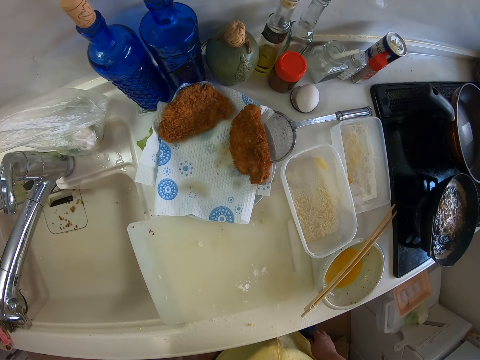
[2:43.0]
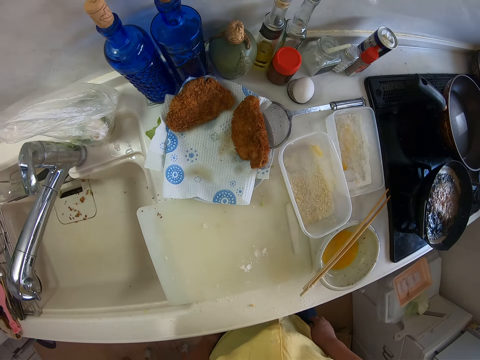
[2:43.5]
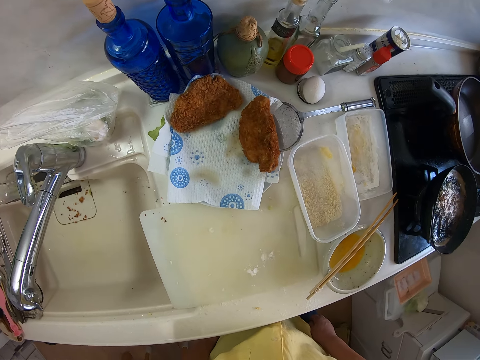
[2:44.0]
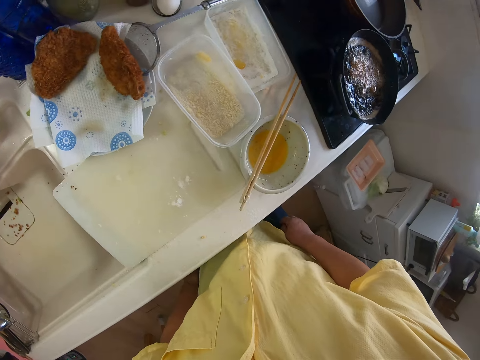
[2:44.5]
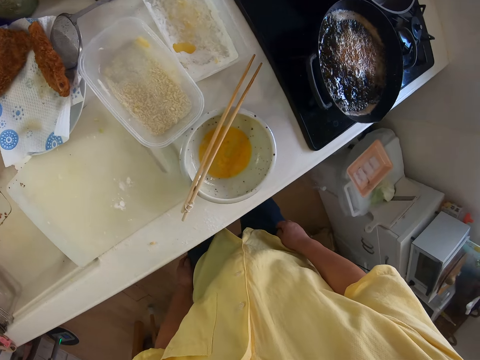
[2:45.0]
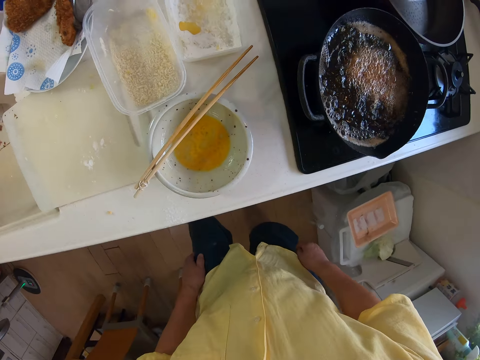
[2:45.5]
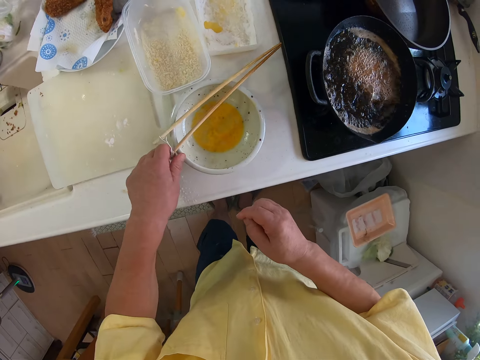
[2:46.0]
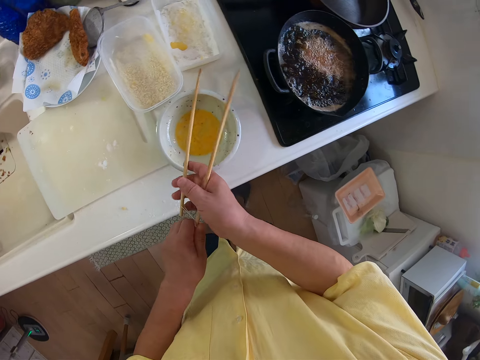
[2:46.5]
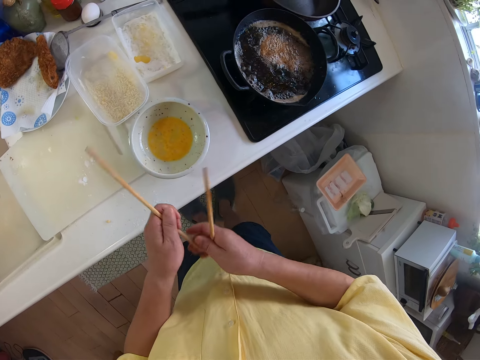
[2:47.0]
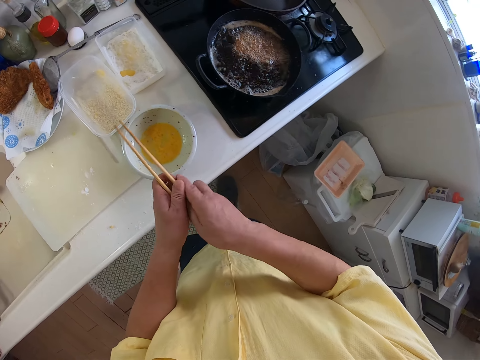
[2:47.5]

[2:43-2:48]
The camera wearer moves a step aside. He picks up the chopsticks from the top of the bowl on the table with his left hand. He passes the chopsticks from his left hand to his right hand.

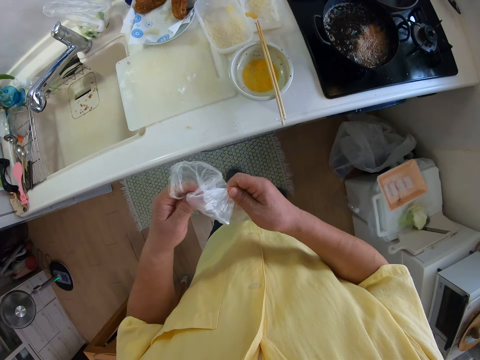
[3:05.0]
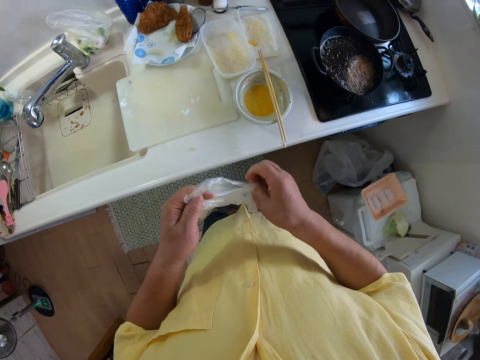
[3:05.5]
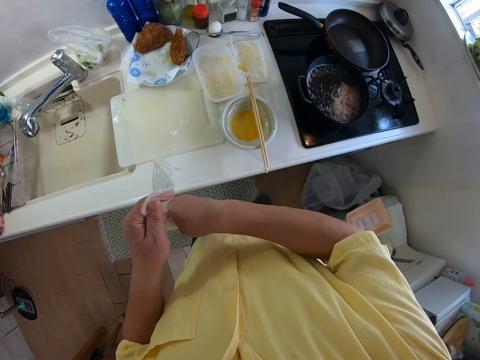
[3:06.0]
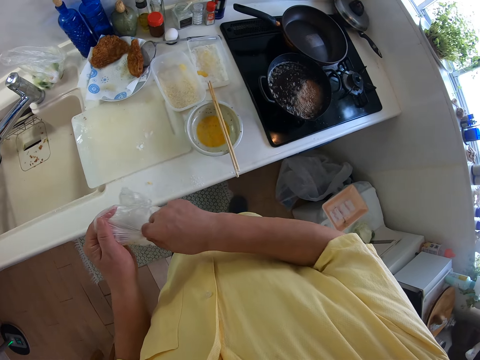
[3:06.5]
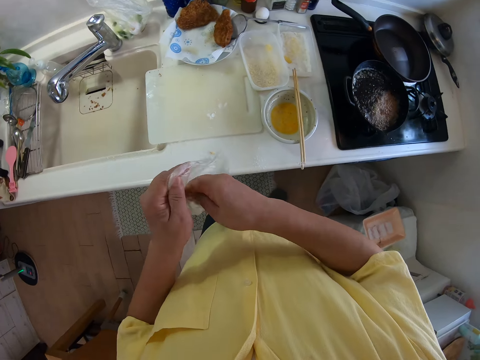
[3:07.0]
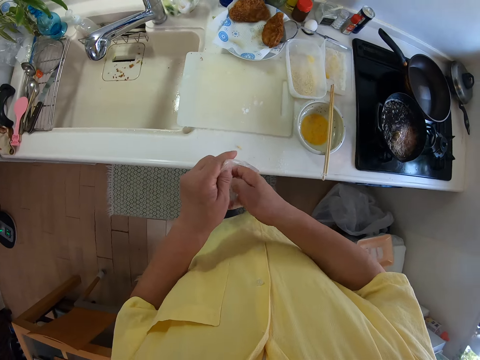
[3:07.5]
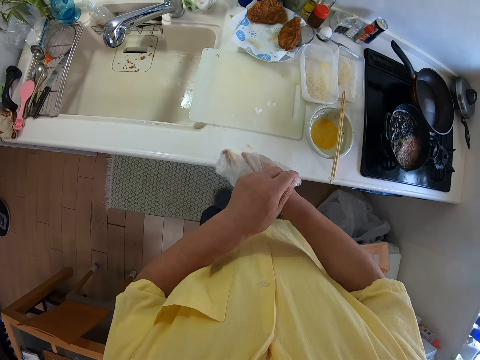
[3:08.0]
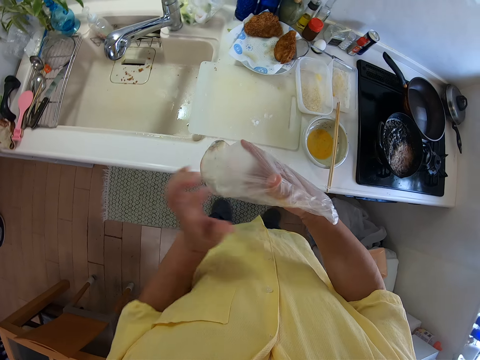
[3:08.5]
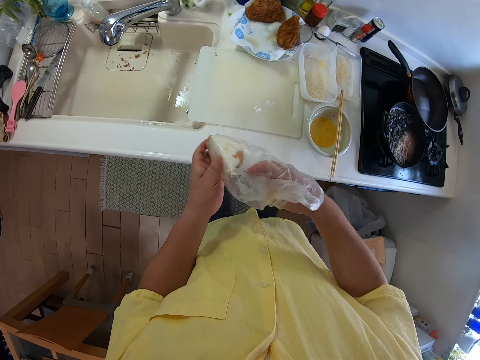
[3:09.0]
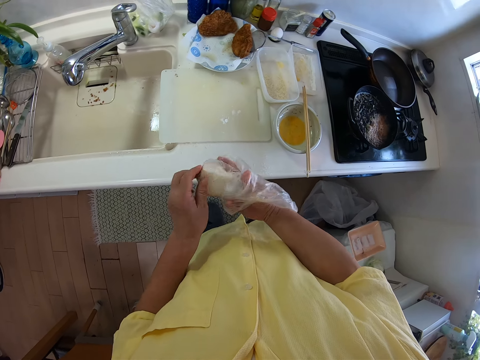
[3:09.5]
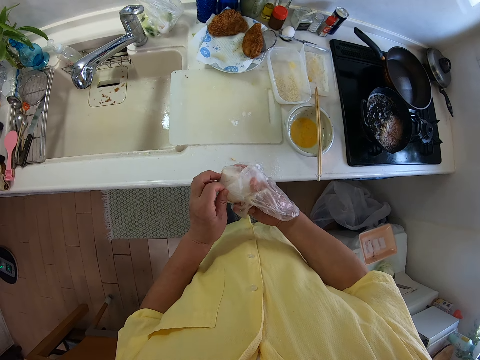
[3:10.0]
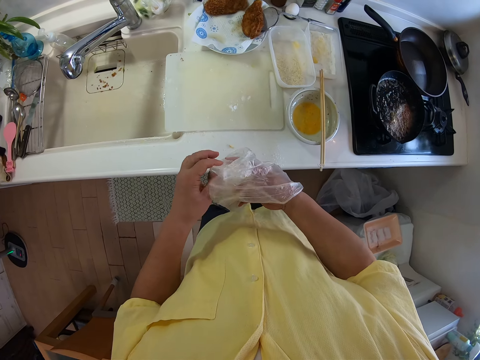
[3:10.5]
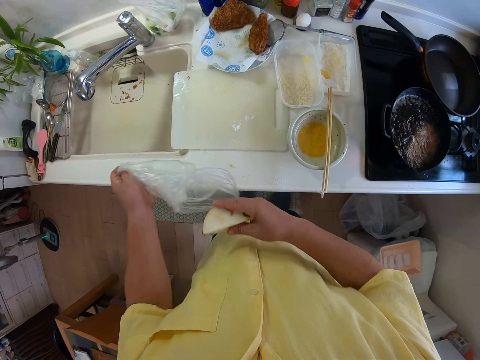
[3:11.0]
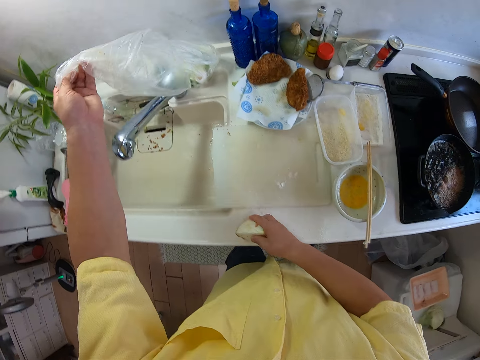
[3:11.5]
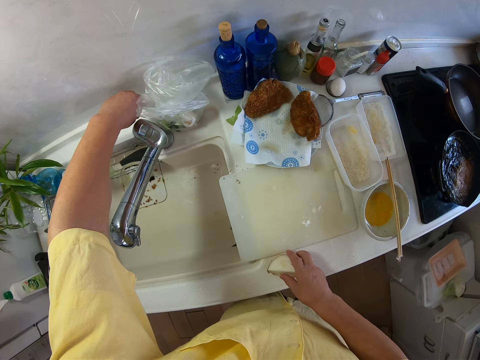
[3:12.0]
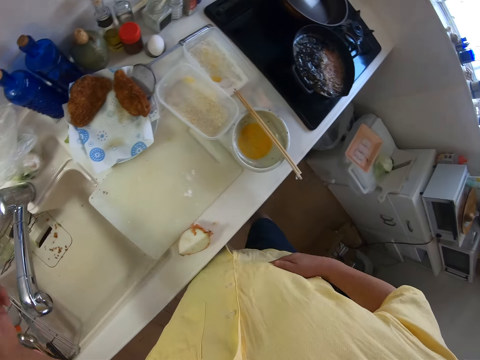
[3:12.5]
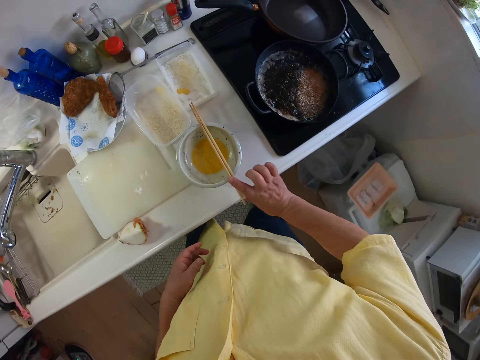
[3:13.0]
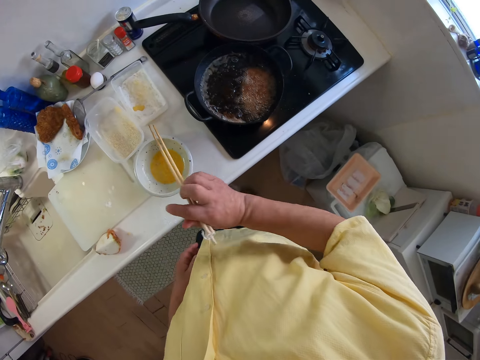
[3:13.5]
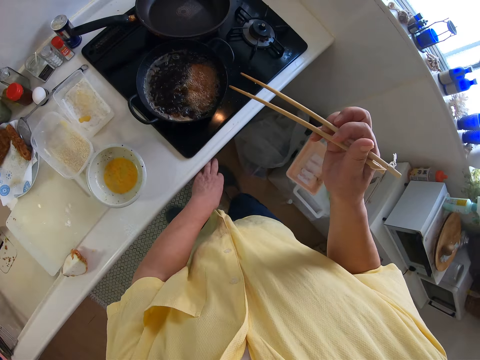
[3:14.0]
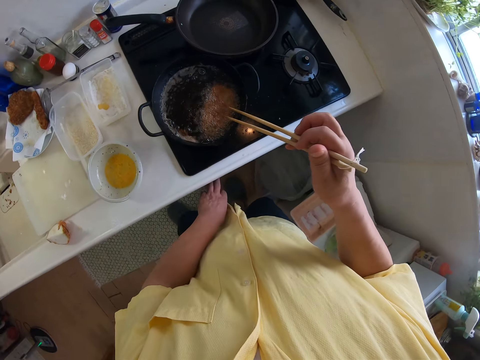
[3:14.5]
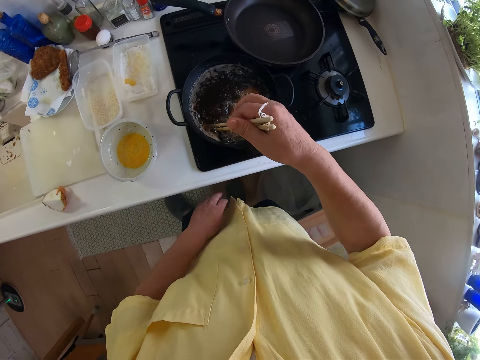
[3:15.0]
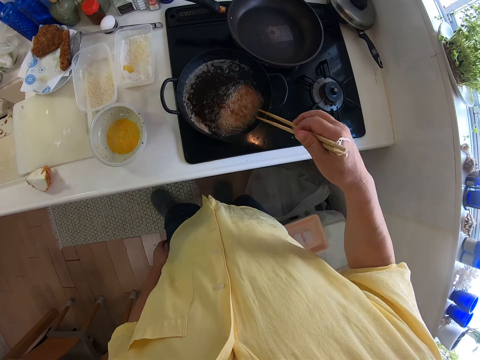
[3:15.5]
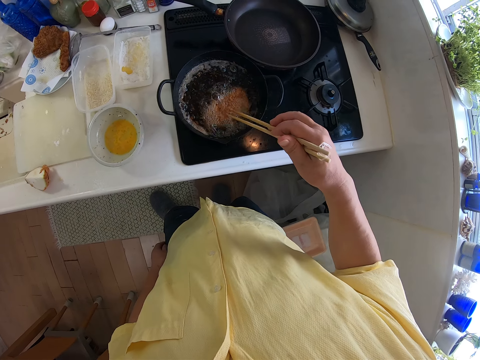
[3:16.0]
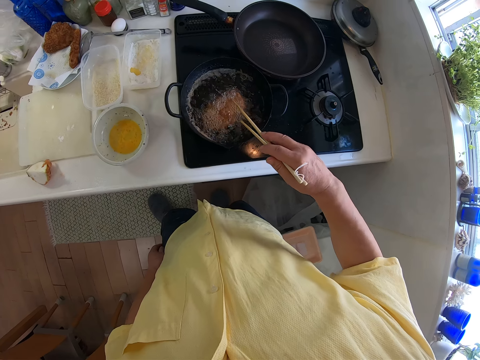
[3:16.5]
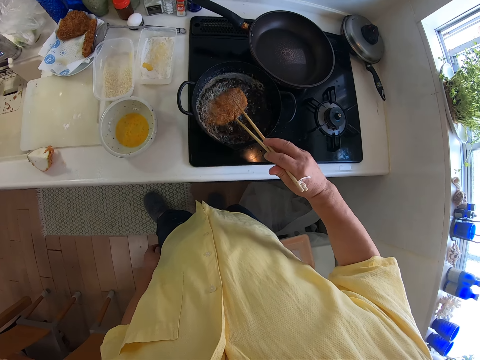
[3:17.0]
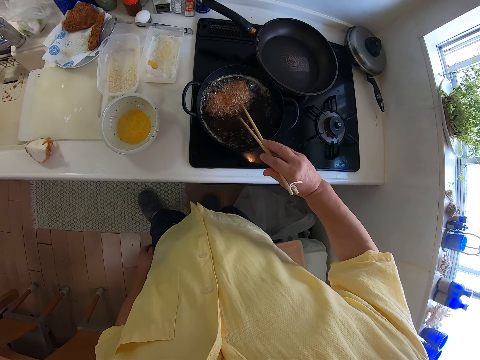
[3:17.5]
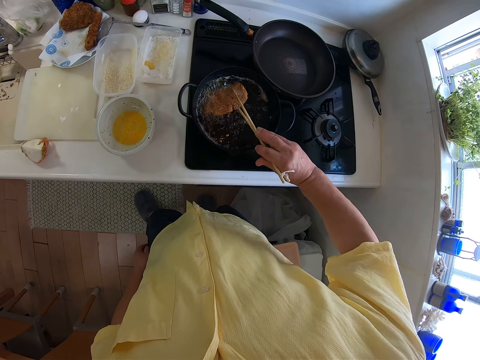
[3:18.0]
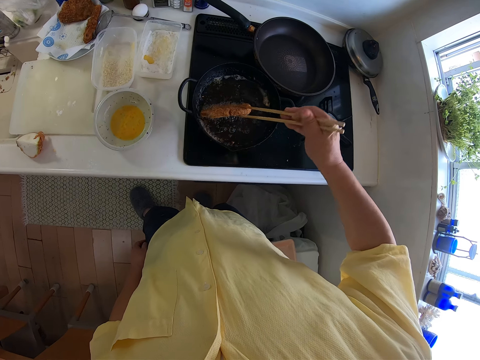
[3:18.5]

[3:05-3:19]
The camera wearer opens the polythene bag. He takes out the vegetable from the wrapper with his right hand. He places the vegetable on the sink. He drops the wrapper on the table. He picks up the chopsticks from the top of the bowl on the table with his right hand. He turns the food in the frying pan with the chopsticks in his right hand.

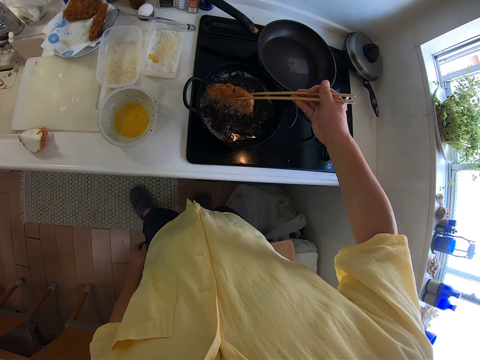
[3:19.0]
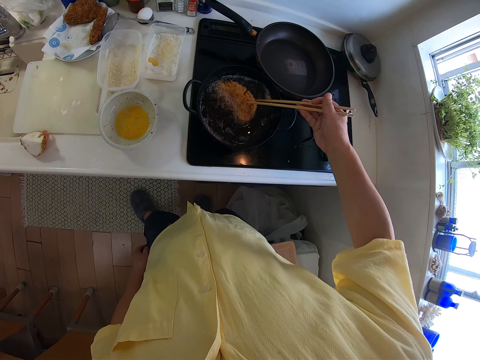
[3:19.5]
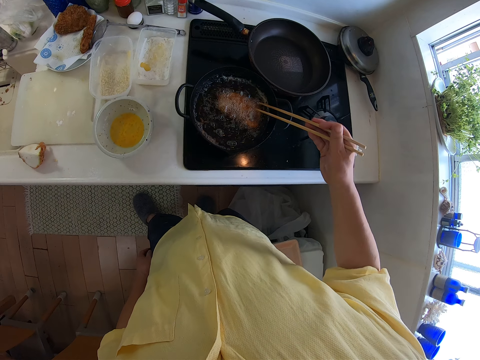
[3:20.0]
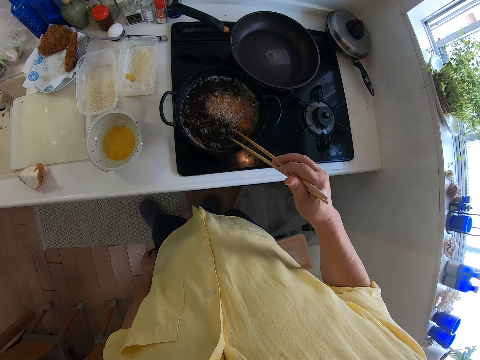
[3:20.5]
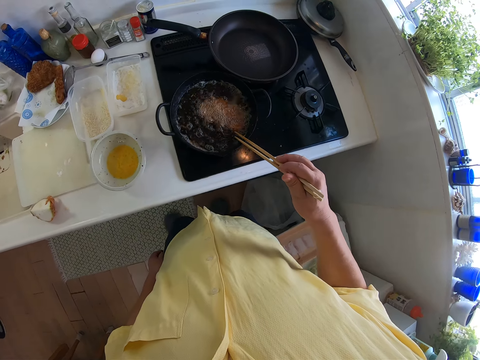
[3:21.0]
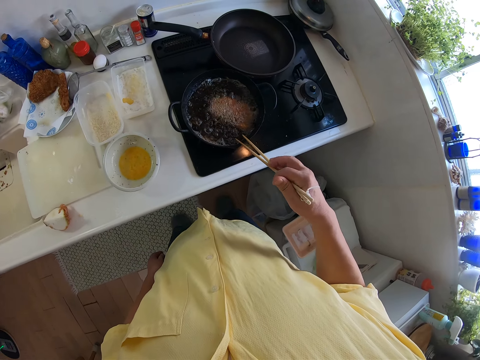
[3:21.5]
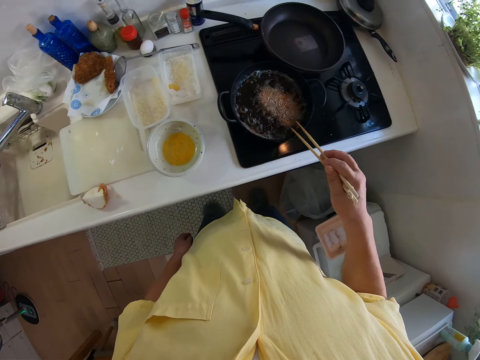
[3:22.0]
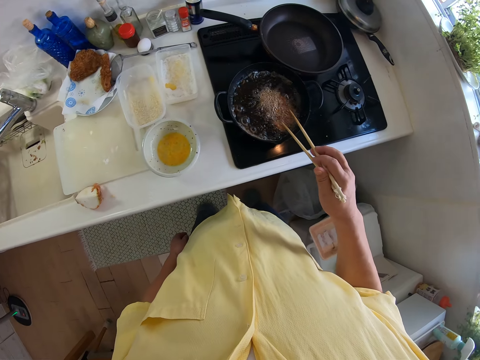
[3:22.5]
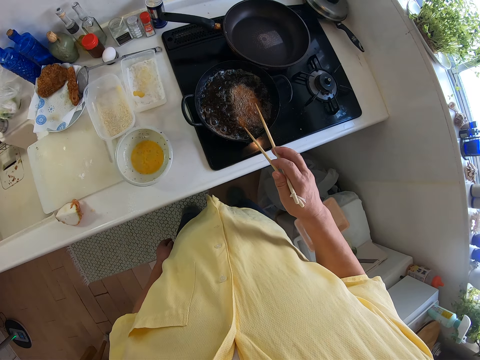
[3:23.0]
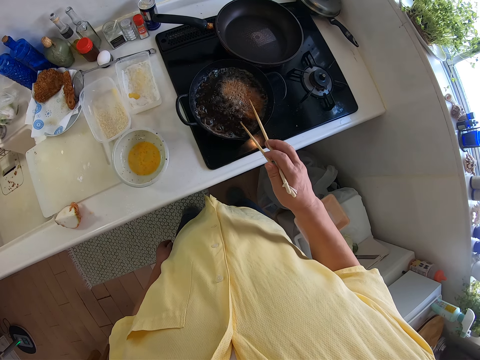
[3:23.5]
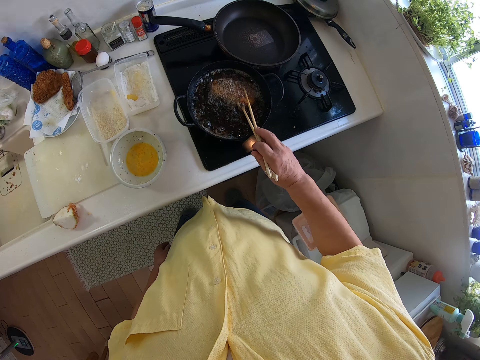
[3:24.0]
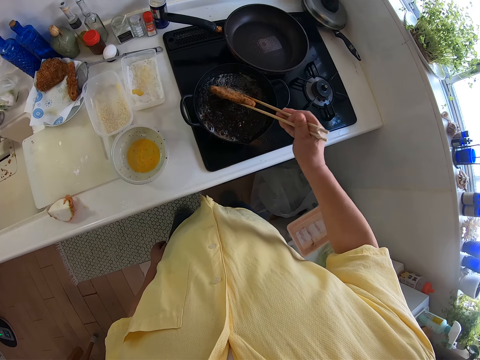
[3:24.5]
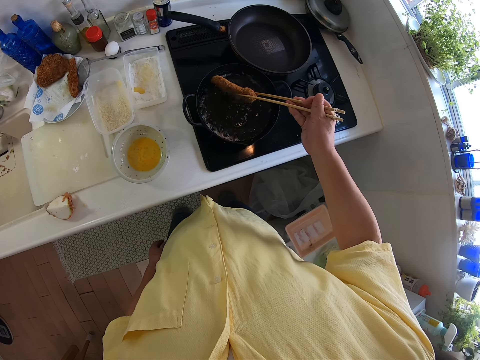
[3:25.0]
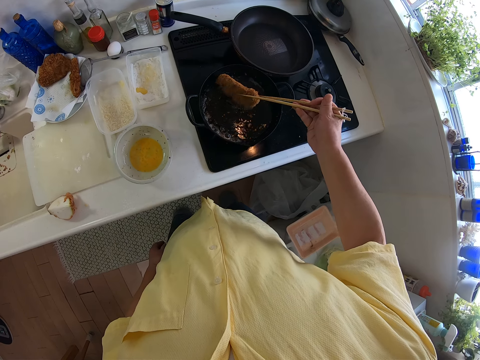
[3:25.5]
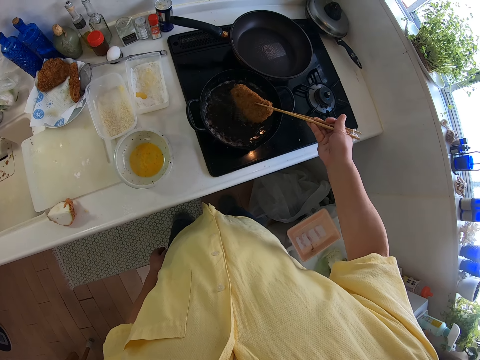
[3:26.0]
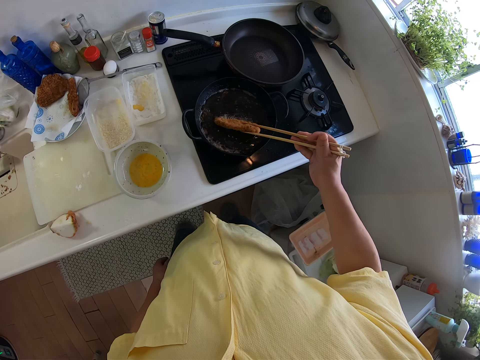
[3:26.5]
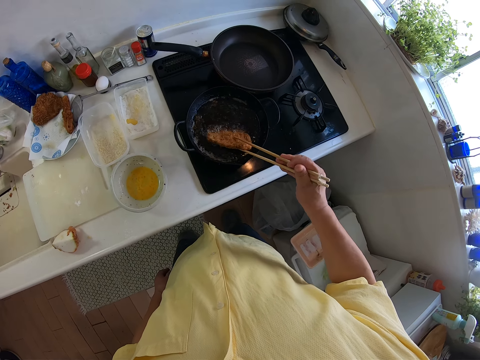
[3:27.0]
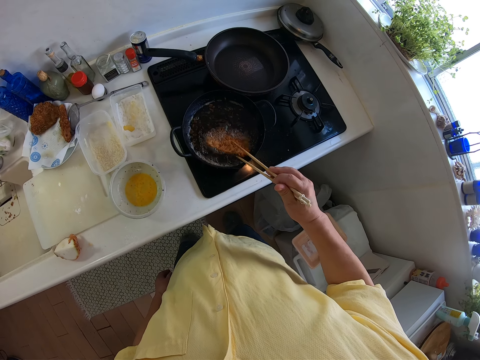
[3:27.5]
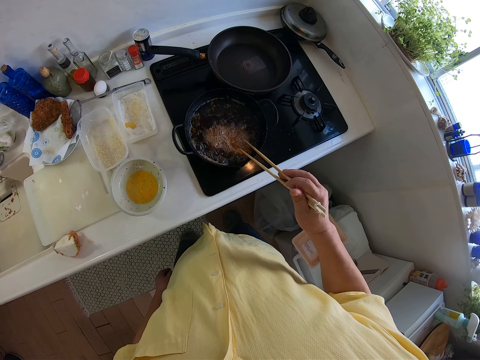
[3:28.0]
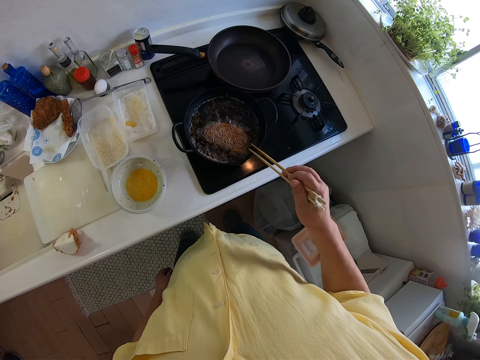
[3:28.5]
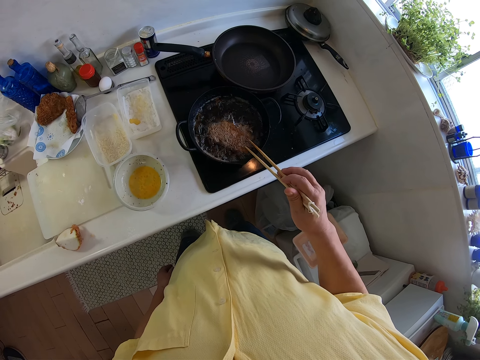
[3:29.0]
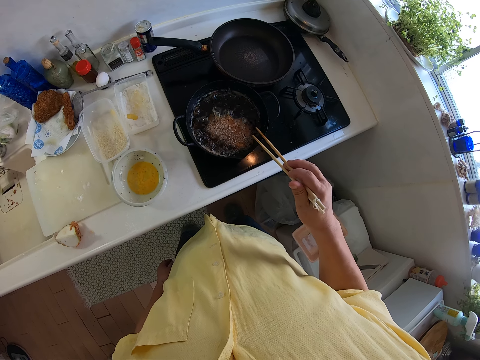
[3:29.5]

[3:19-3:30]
The camera wearer takes the cutlet.
